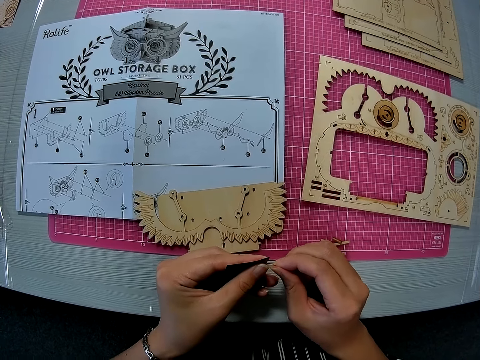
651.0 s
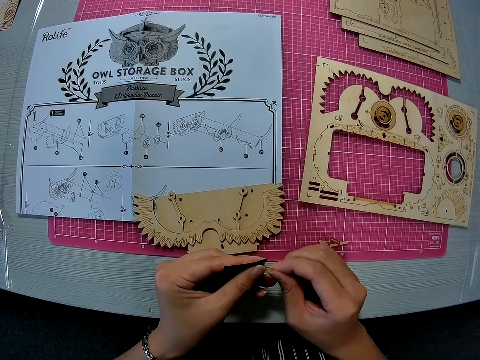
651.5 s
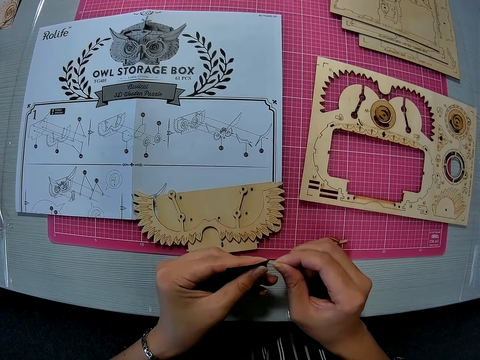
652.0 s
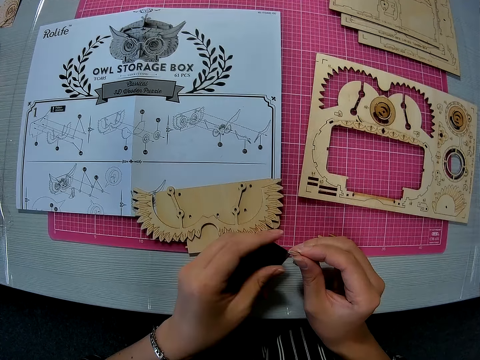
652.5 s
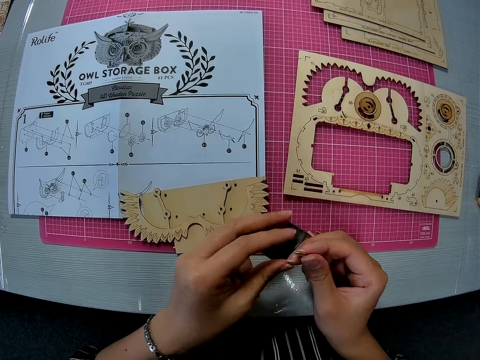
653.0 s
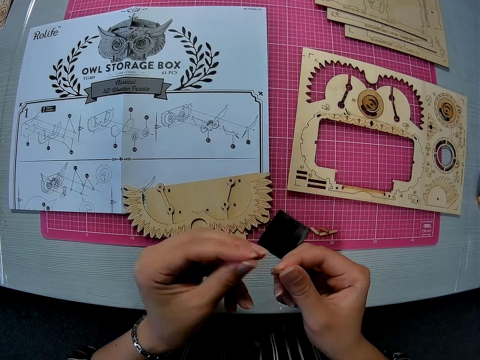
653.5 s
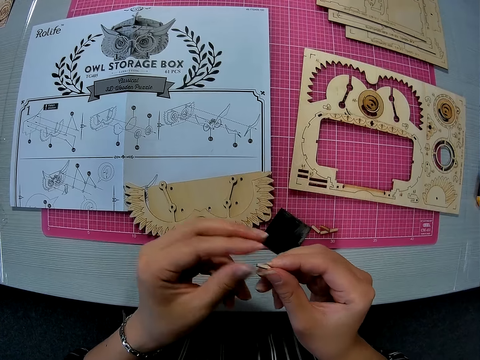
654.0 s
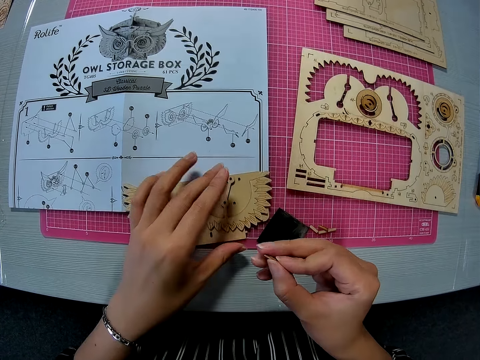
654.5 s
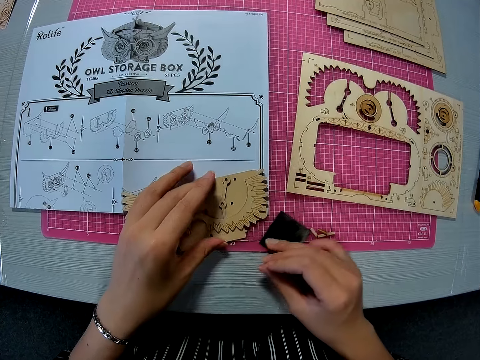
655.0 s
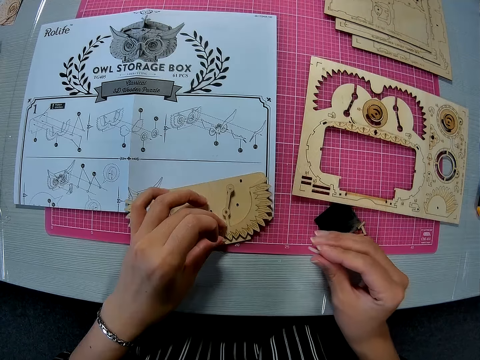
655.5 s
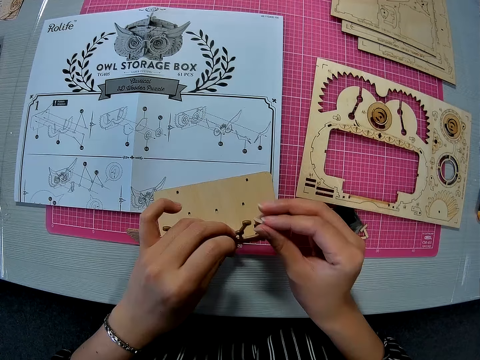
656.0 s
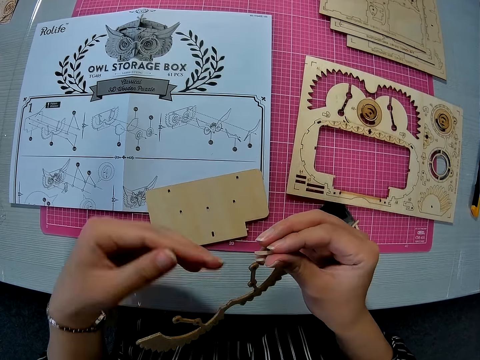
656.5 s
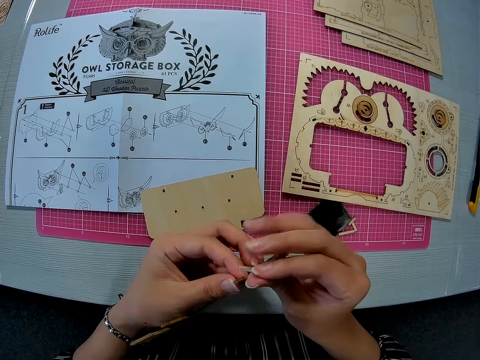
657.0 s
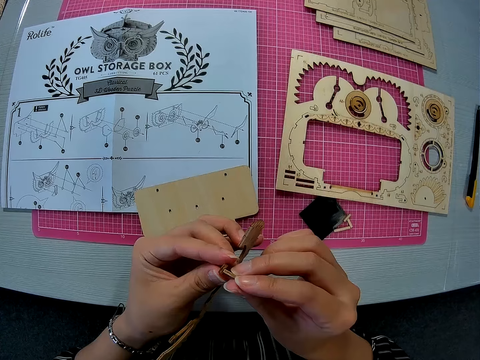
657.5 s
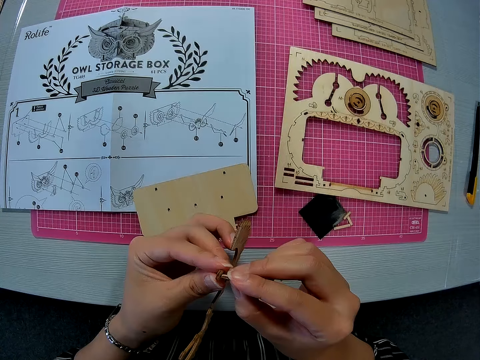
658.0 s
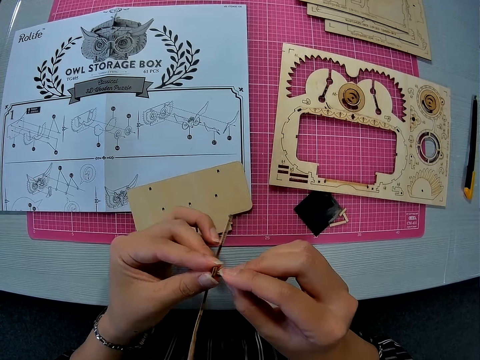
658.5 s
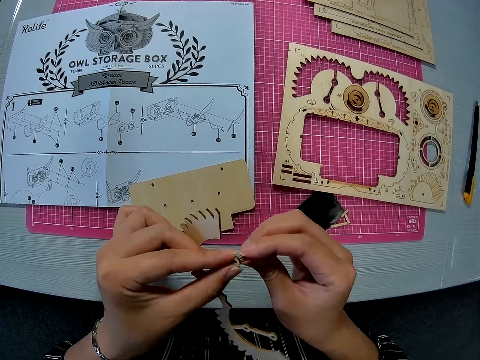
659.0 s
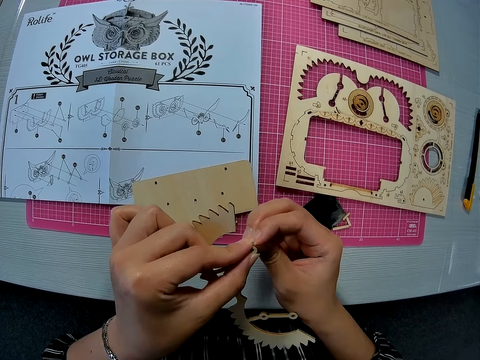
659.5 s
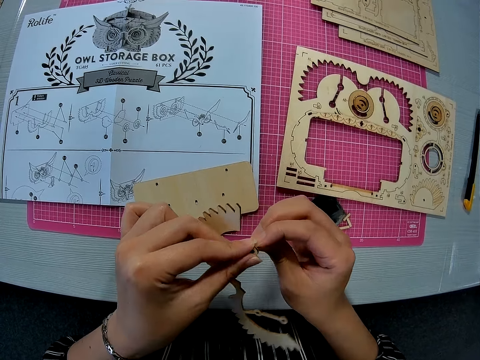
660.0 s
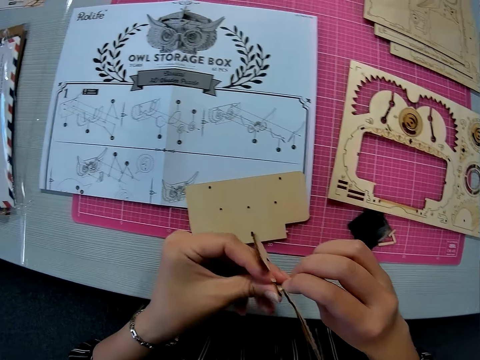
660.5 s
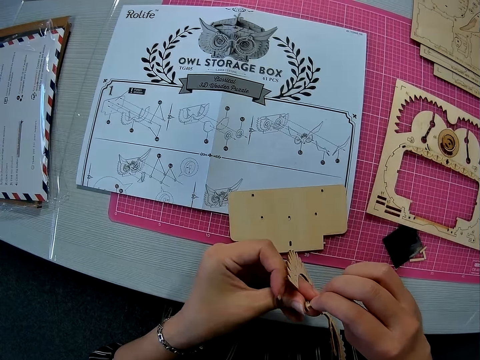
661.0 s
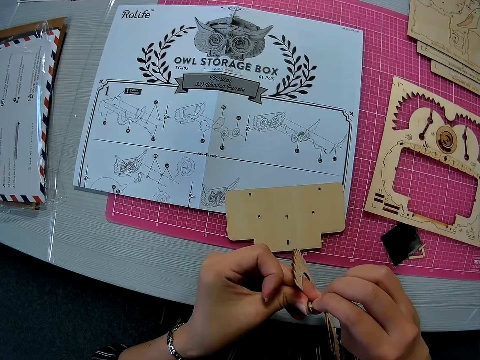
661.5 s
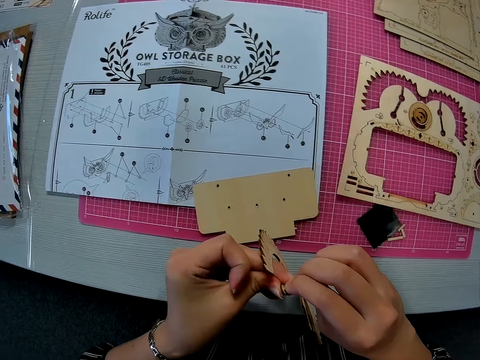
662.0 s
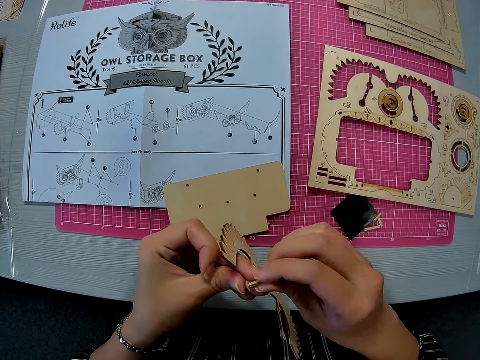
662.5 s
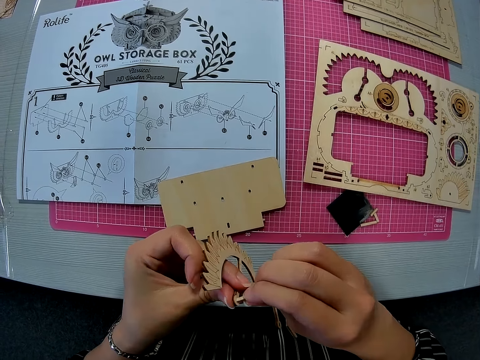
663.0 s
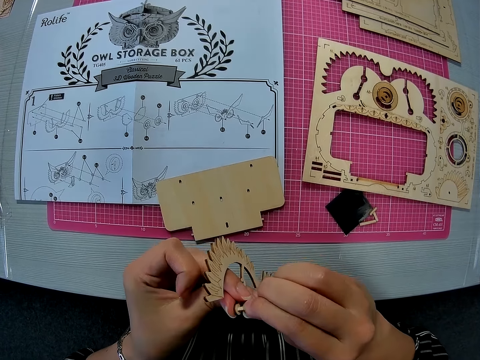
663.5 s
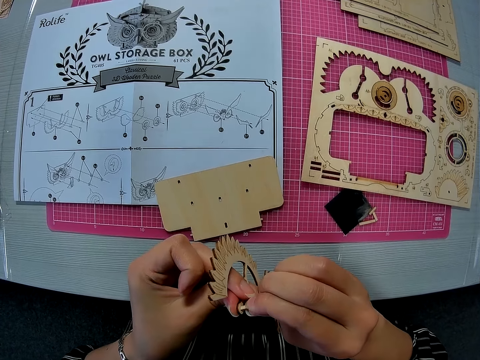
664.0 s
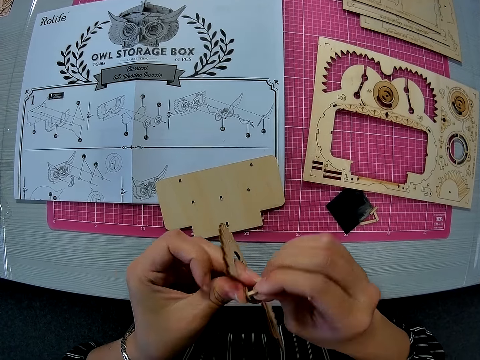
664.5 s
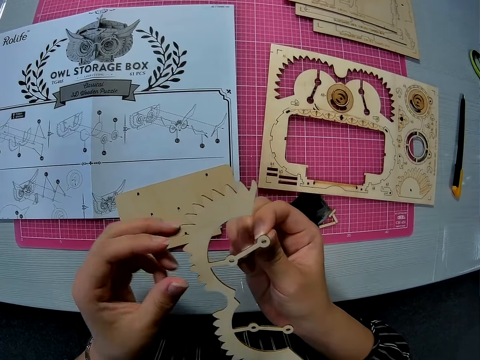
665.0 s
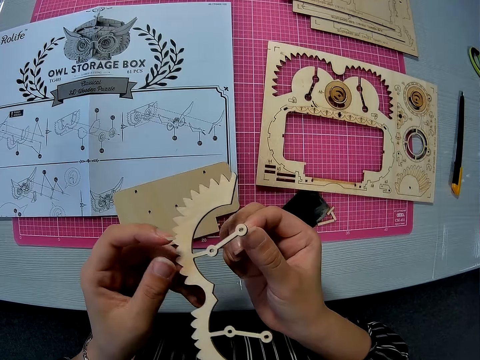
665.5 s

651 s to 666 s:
The camera wearer drops the sand paper on the pink sheet. She pinches the edge of the peg with her left hand. She places her left hand on the pieces on the paper instruction sheet. She moves the sand paper with her right hand. She picks up the carved piece. She inserts the wooden peg in a hole on the carved piece.

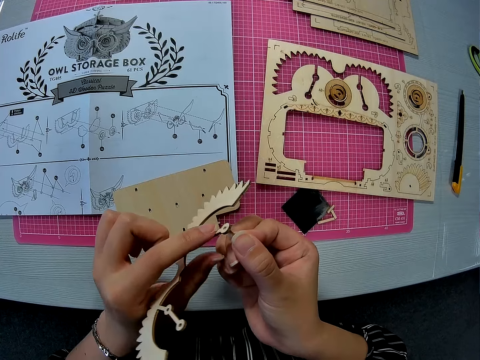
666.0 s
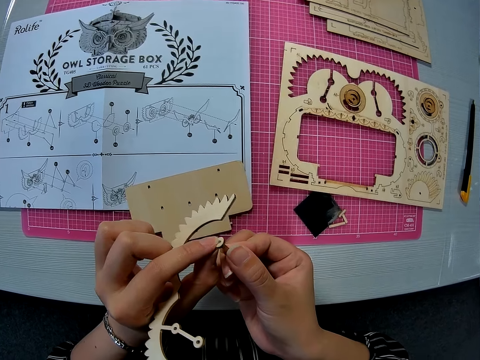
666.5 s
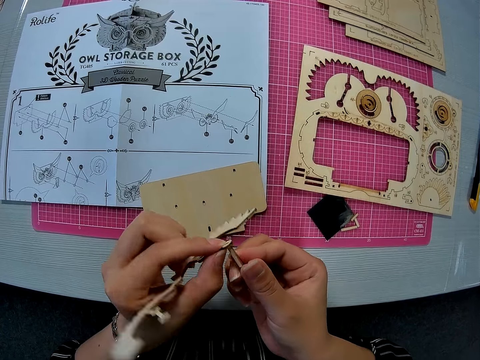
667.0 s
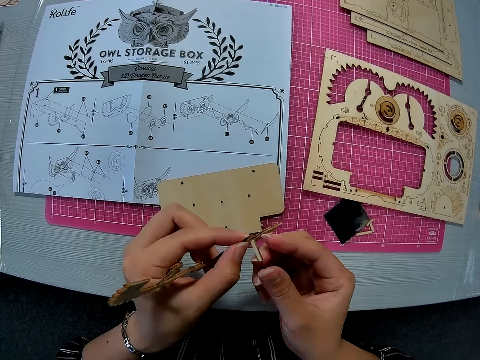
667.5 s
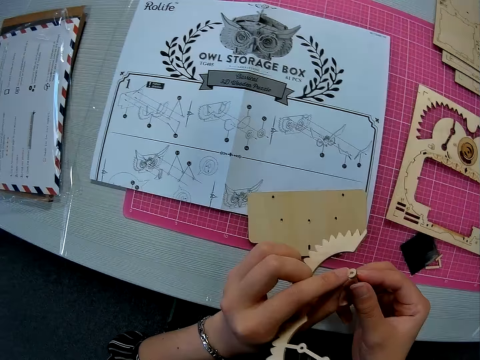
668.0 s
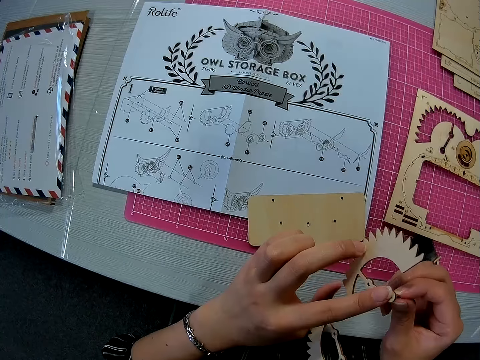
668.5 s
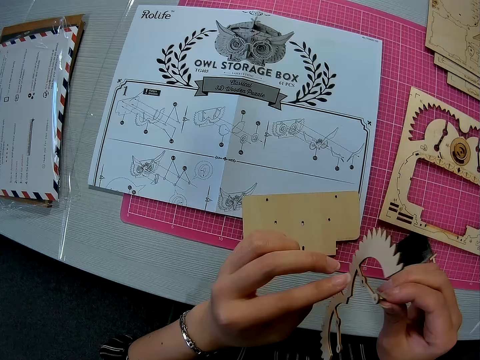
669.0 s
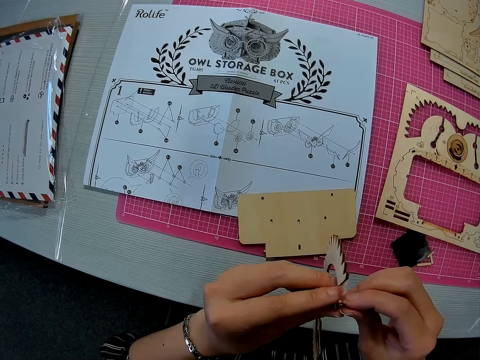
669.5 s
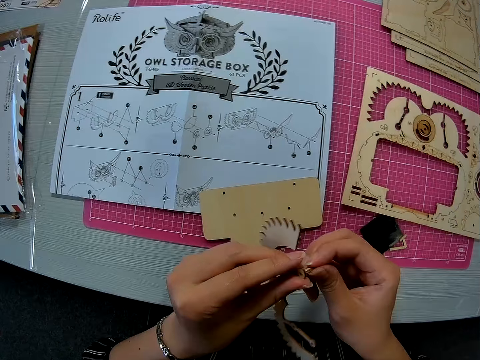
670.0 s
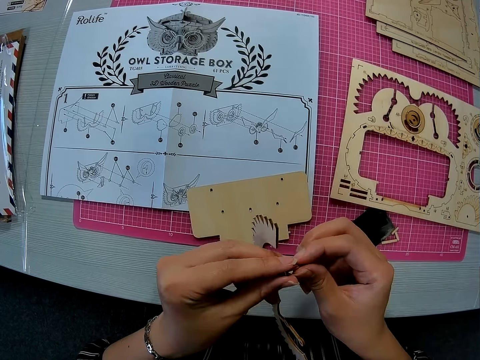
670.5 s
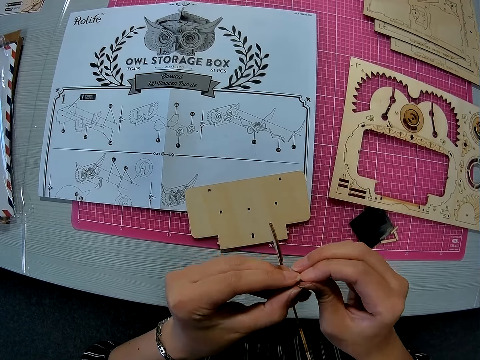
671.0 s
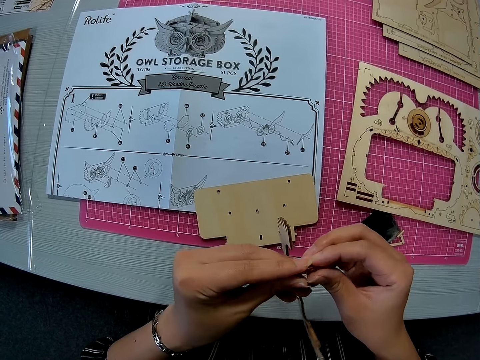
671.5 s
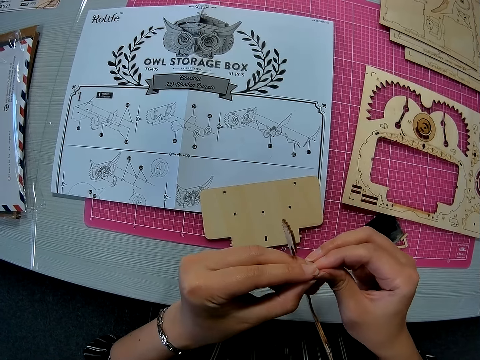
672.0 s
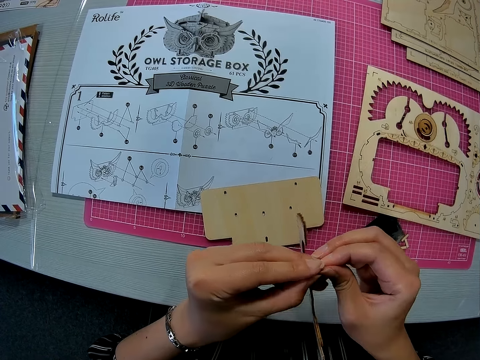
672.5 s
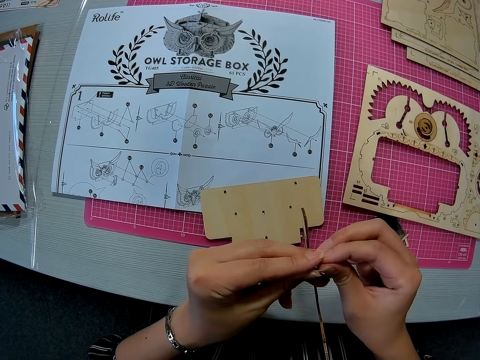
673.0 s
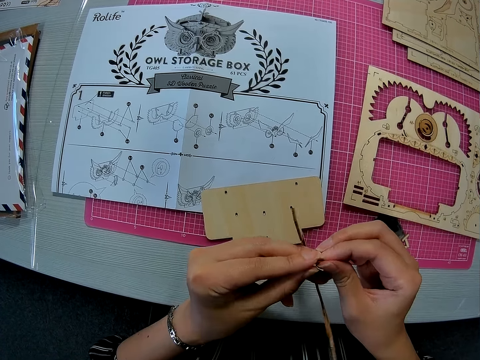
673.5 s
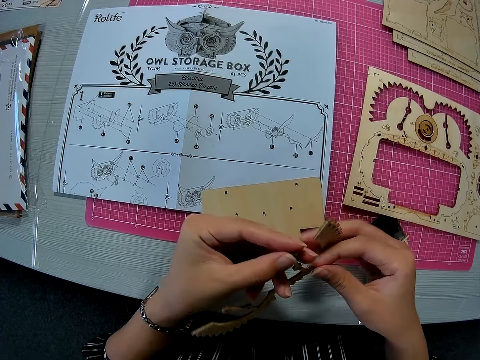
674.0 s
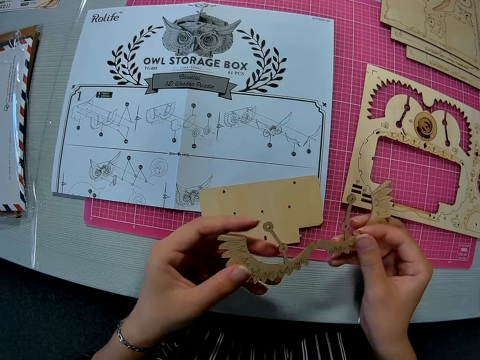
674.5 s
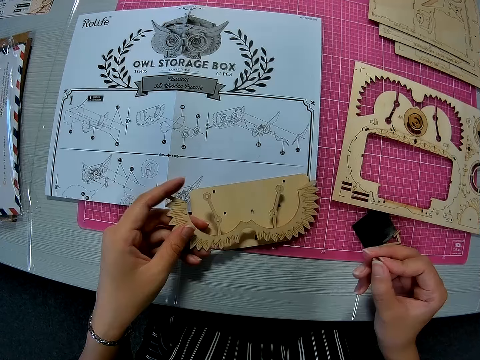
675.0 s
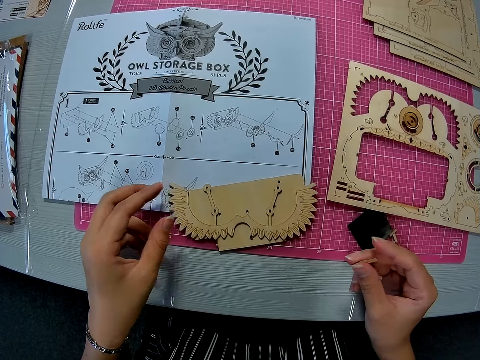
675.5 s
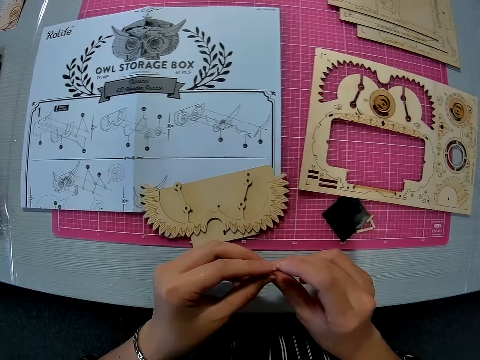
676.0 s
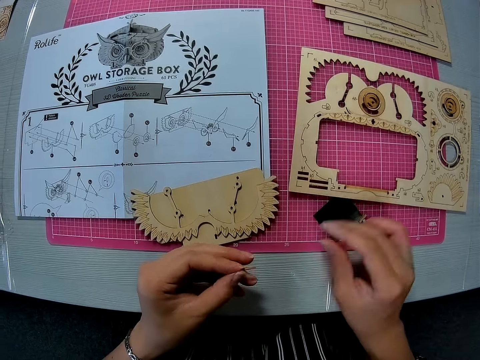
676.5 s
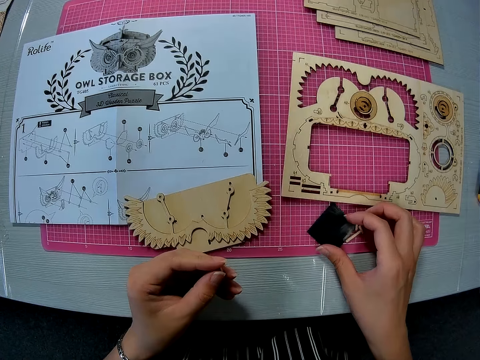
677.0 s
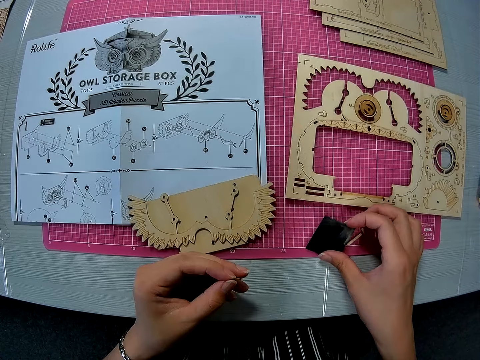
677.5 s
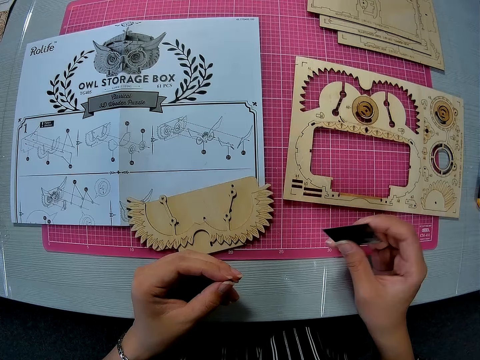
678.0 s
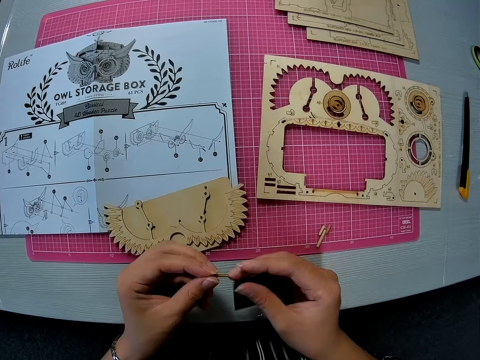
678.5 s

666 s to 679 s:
The camera wearer removes the wooden peg from the carved piece. She drops the carved piece on the other piece. She passes the wooden peg from her right hand to her left hand. She picks up the sand paper on the pink sheet with her right hand.
